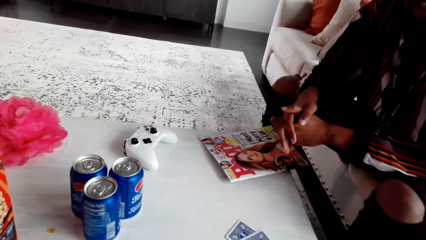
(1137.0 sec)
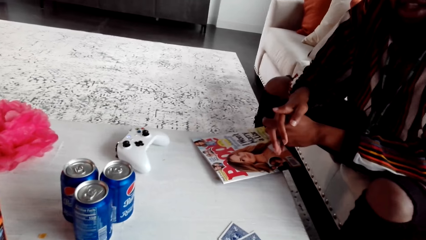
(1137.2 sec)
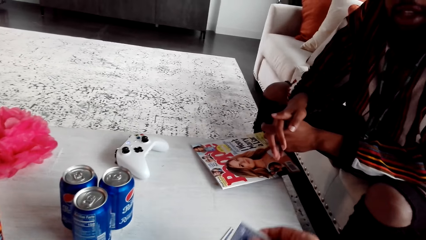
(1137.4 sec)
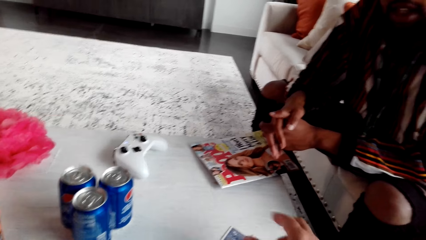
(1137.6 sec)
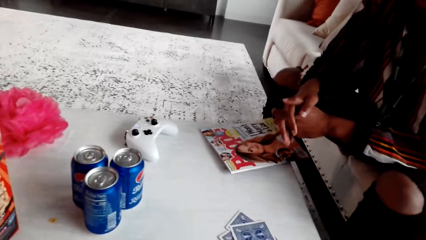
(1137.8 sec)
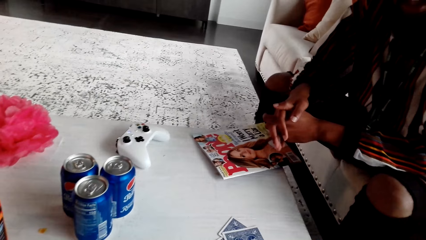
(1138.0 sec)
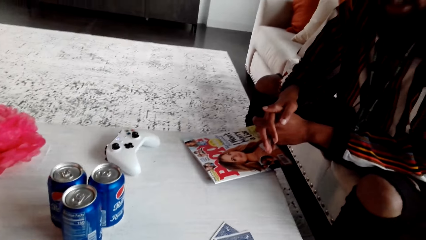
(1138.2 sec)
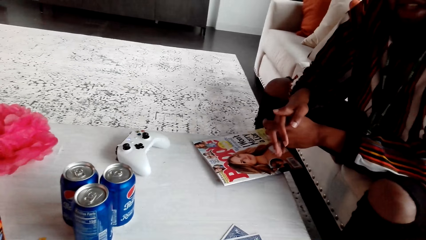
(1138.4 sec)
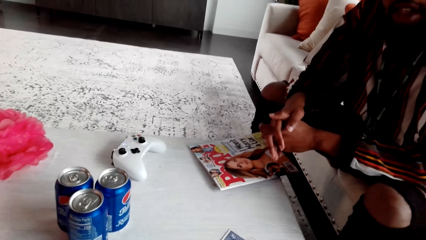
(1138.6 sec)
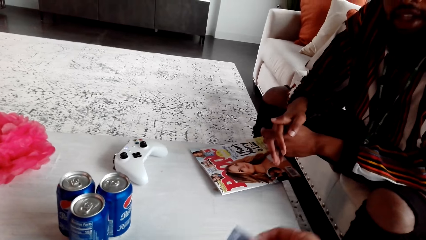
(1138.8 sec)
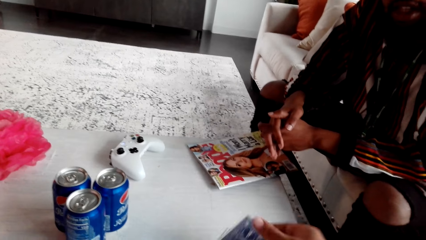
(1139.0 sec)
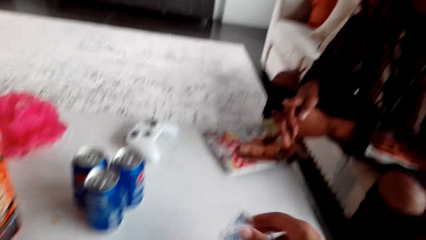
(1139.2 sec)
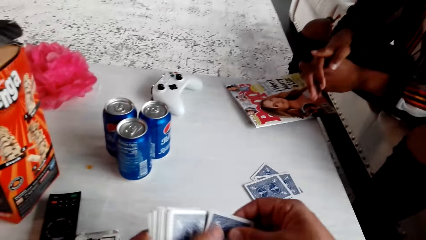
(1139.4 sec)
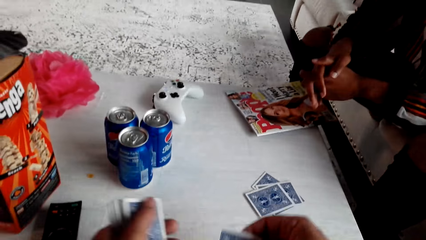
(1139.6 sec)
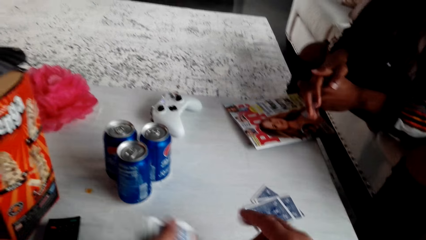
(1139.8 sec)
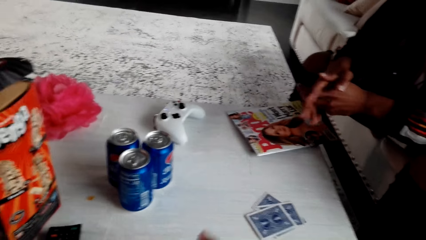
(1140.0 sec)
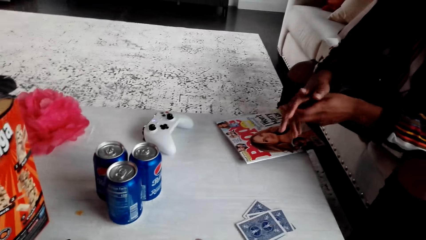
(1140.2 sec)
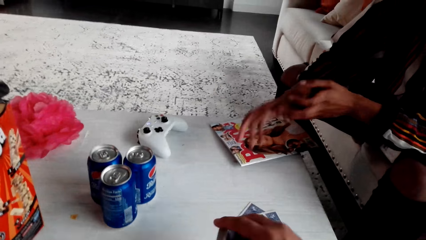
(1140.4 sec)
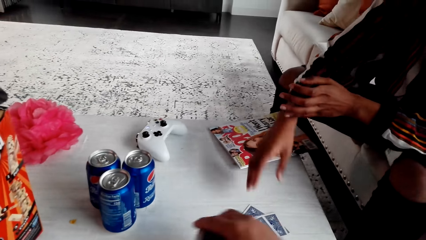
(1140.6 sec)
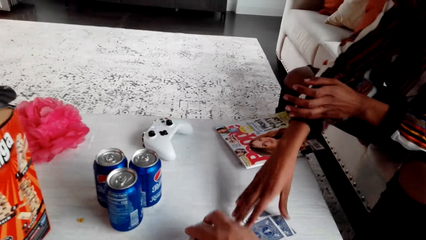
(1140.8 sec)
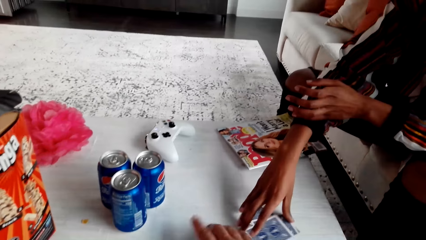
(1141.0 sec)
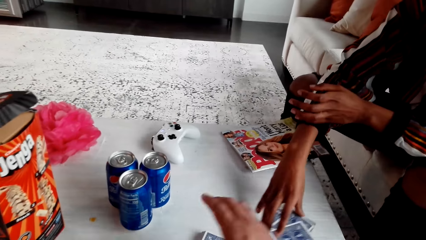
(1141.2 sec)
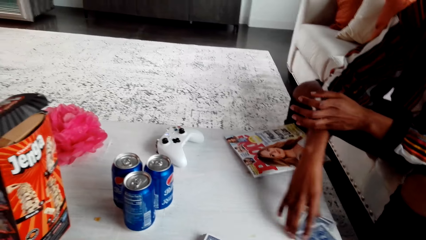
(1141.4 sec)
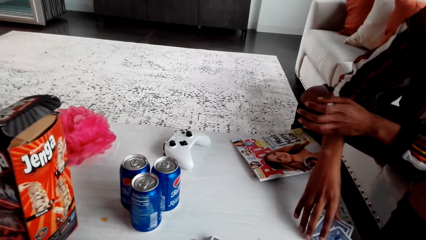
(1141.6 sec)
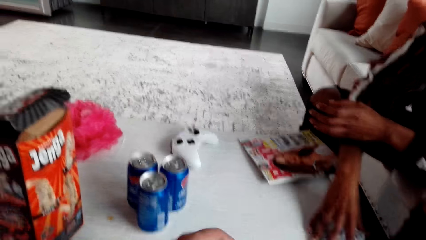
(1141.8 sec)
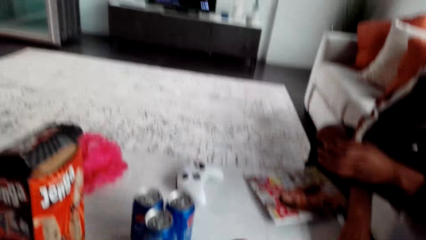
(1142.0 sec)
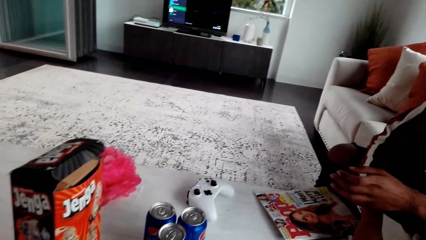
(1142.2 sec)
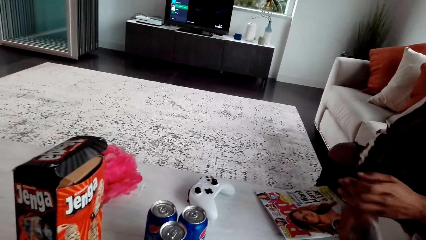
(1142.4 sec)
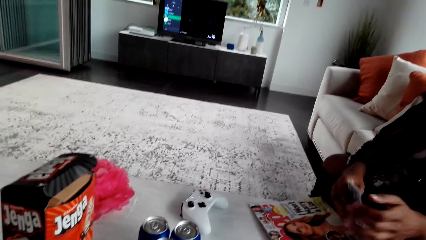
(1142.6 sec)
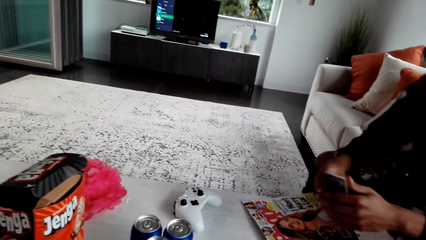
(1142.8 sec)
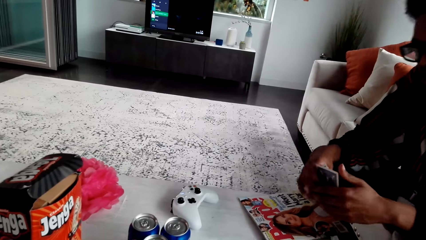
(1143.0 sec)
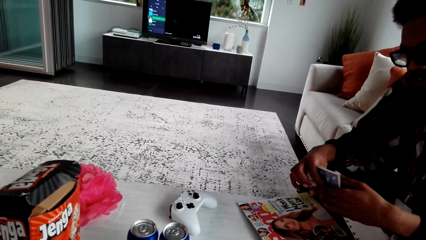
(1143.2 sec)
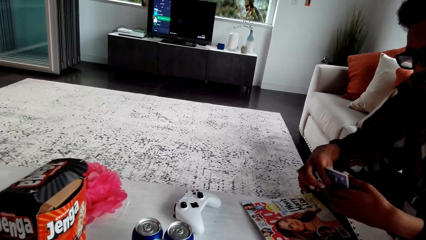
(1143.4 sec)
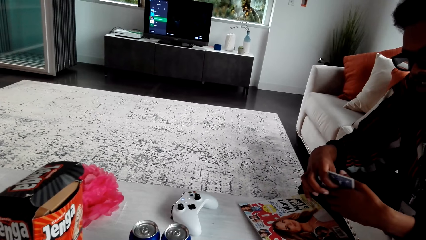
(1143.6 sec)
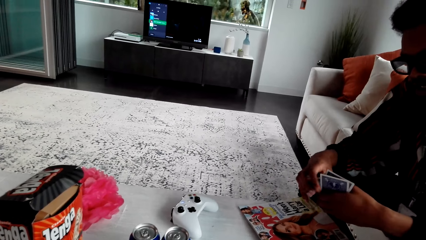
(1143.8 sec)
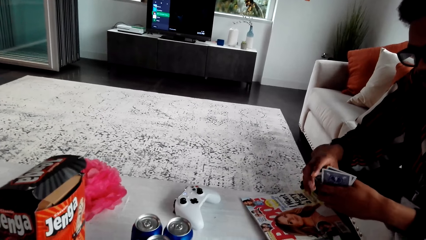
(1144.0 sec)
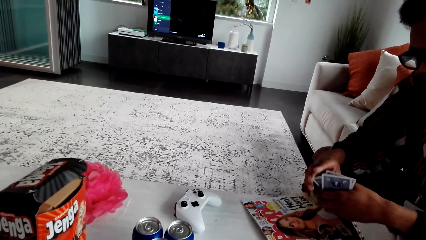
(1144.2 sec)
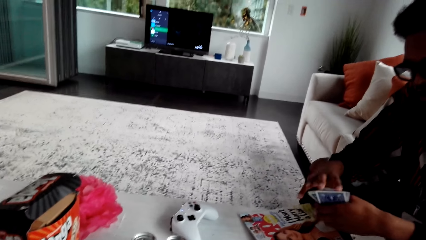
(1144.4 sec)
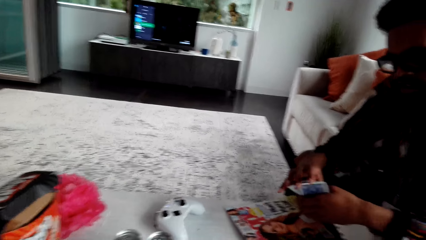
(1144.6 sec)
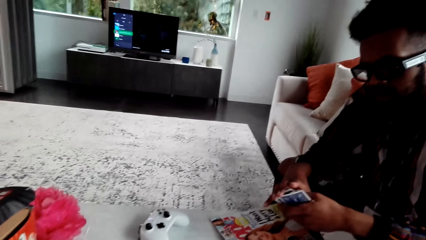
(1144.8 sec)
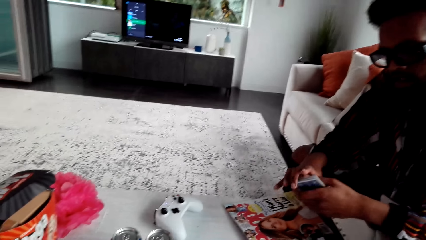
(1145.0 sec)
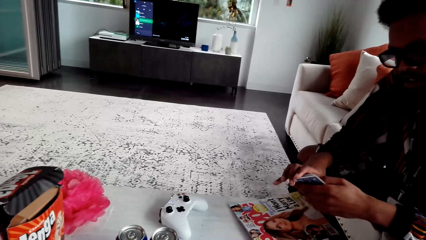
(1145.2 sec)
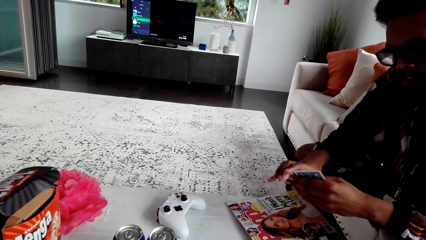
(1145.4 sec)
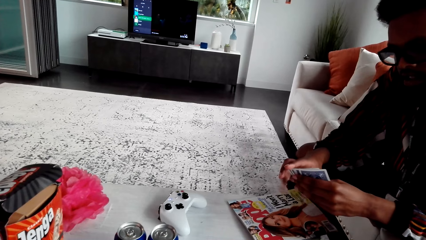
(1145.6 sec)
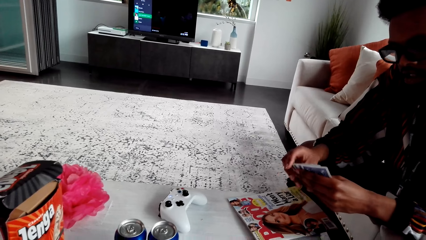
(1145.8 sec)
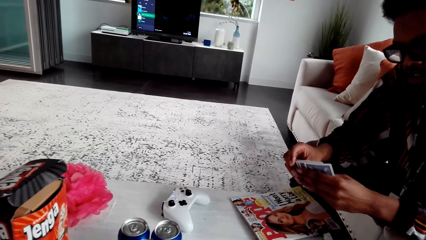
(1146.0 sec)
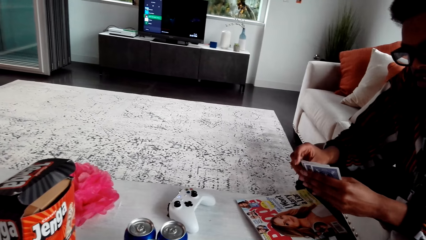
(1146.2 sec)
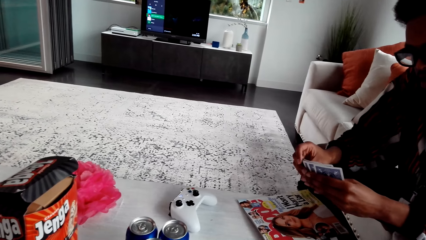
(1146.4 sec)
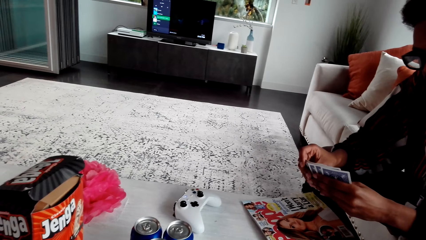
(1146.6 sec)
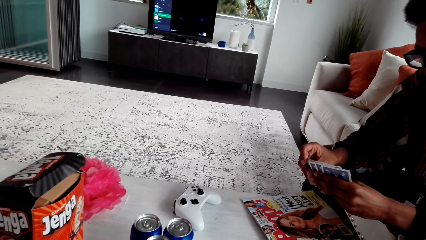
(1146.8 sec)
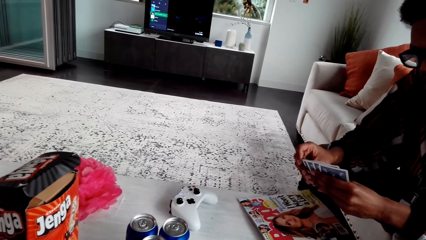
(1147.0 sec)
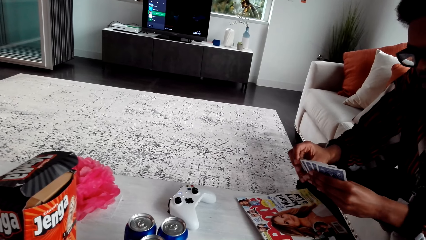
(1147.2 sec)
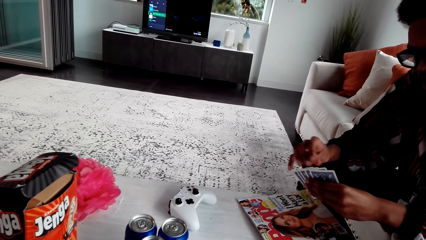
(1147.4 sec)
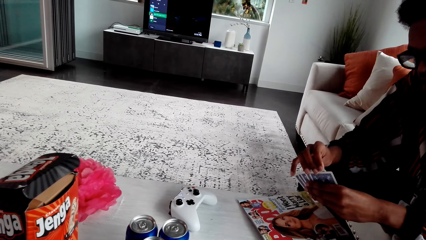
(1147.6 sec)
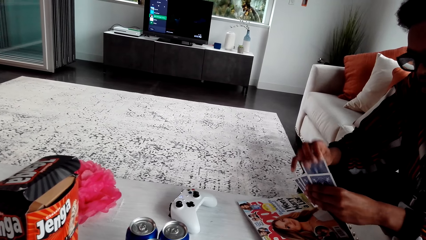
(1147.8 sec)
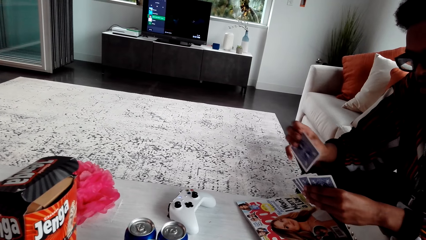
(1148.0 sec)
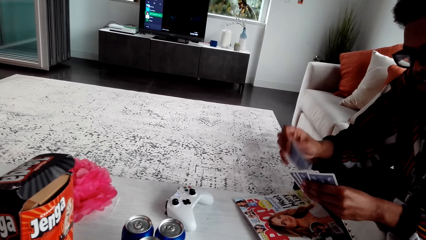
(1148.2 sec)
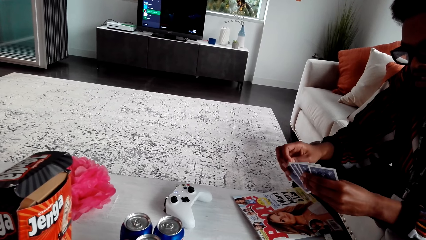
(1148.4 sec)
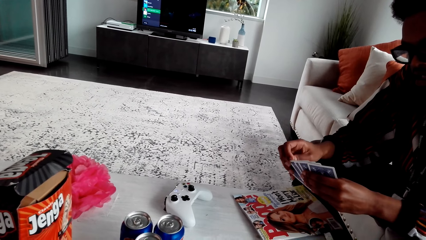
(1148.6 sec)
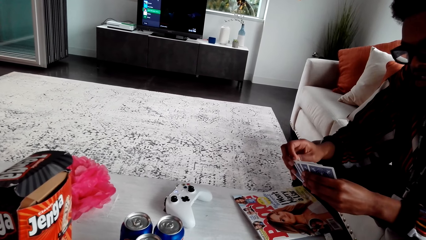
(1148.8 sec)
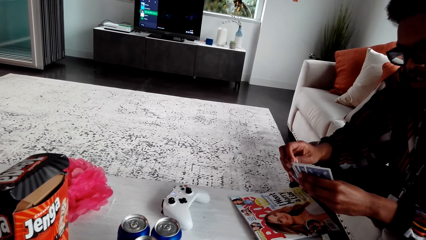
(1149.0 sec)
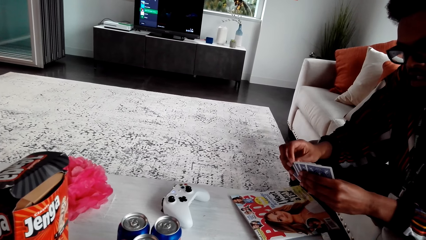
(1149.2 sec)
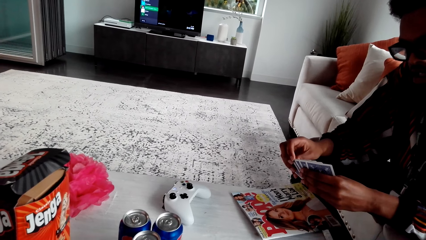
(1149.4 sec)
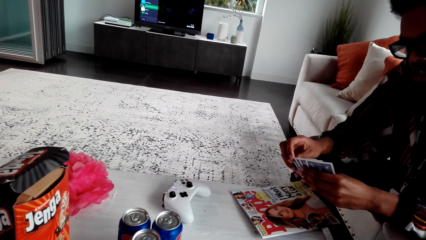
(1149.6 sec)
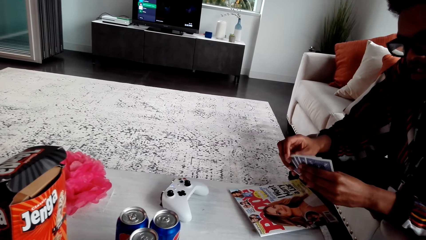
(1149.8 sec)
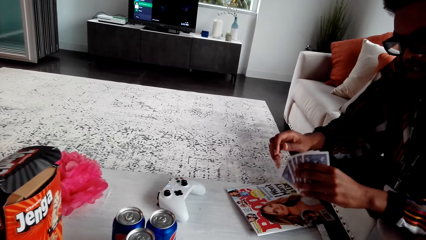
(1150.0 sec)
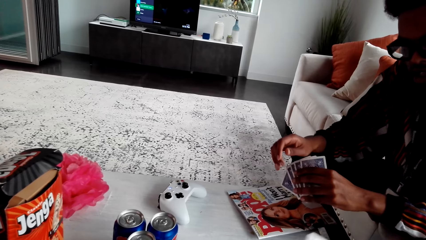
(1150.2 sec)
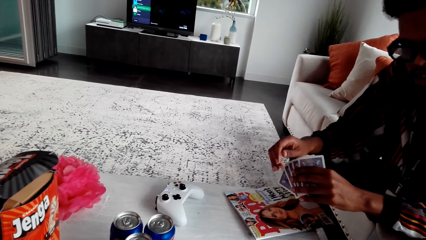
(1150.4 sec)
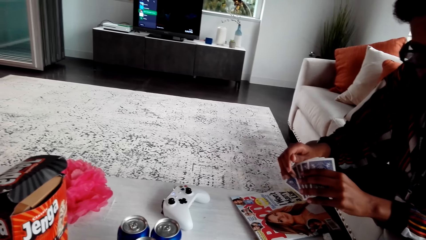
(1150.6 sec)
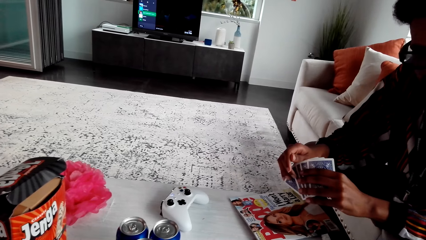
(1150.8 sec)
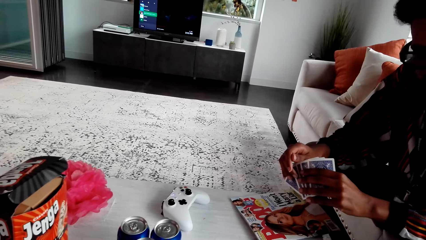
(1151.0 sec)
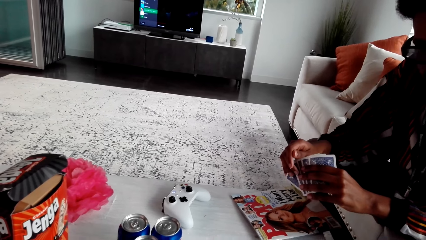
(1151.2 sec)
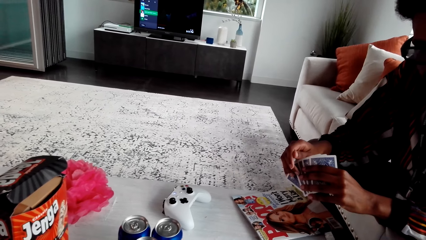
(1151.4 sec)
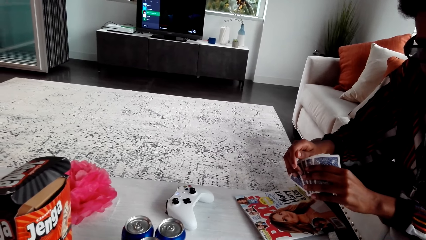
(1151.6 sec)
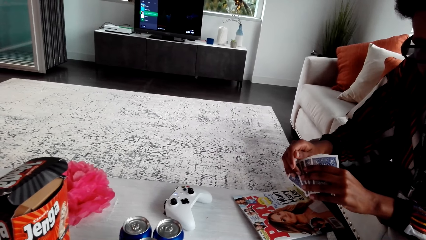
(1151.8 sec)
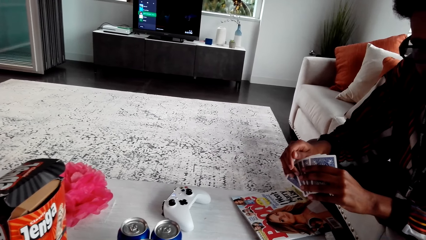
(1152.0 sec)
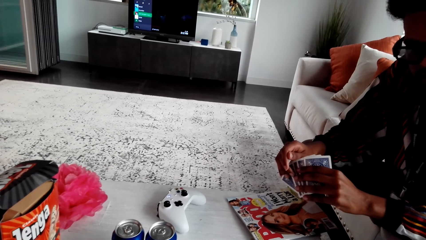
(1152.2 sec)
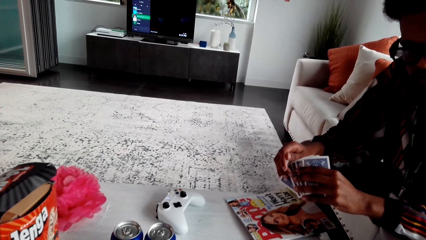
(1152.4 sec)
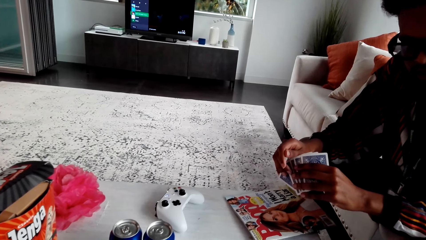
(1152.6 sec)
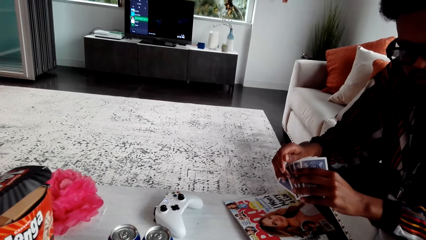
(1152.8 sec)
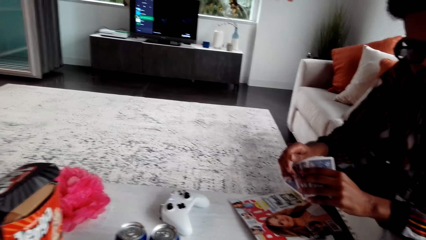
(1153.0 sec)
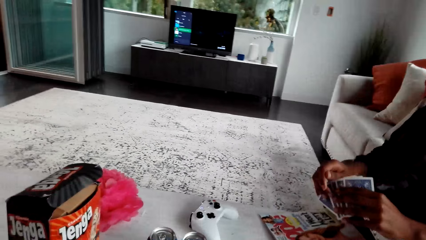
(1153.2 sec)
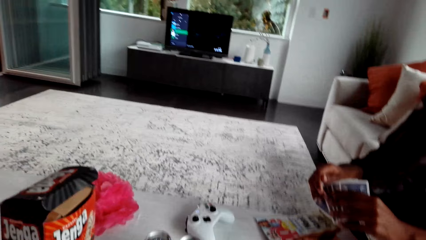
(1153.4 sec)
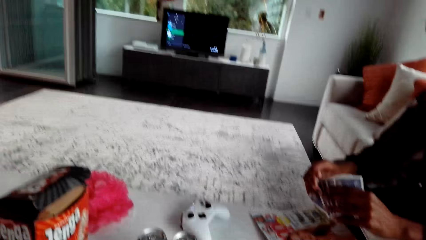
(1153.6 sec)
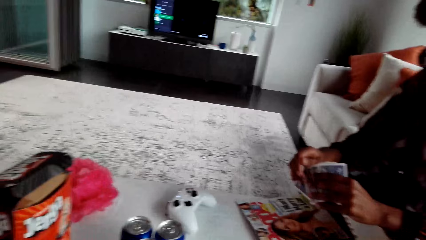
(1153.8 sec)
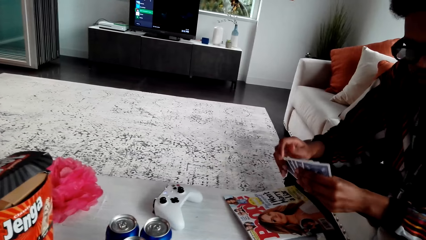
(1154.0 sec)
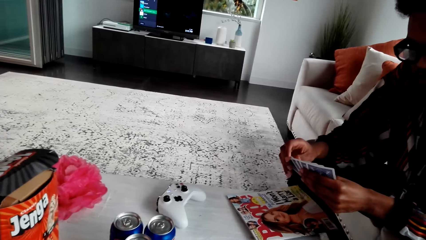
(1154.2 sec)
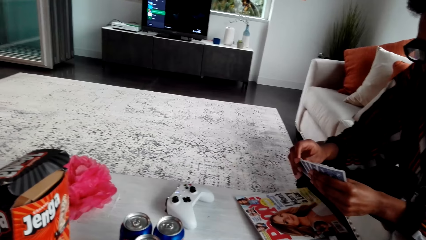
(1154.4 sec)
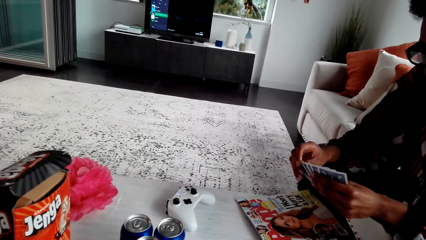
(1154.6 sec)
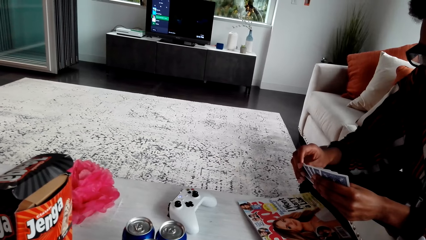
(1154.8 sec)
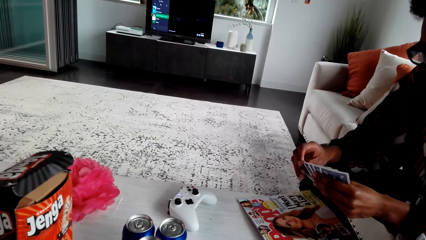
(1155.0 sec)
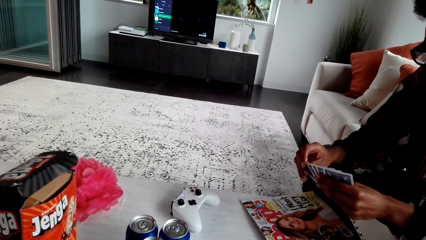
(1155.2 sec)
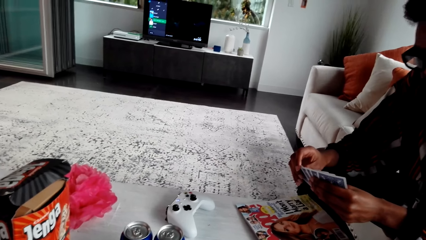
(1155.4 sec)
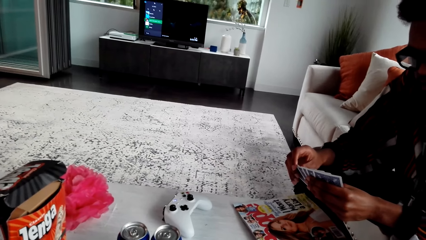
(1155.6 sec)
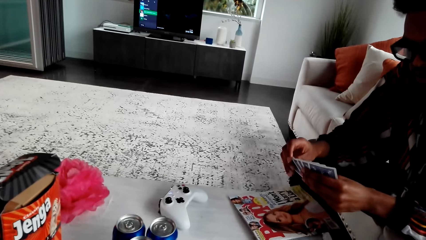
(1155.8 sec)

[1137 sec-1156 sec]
The camera wearer puts cards on the table. A man takes the cards from the table and holds the cards in his hands. The camera wearer speaks to the man. The man mixes the cards. The camera wearer speaks to the man.
